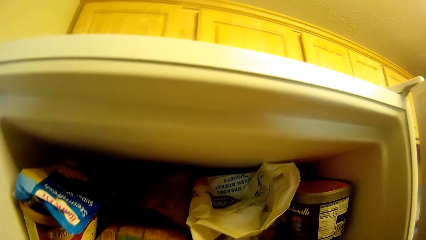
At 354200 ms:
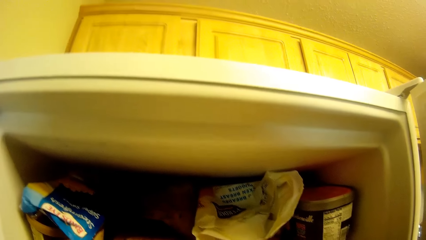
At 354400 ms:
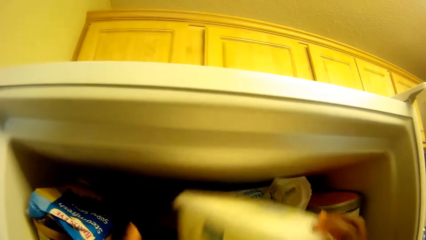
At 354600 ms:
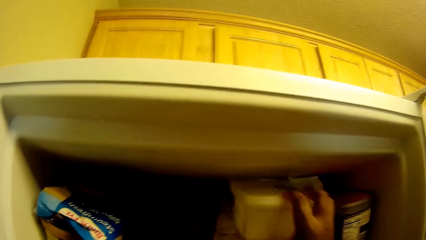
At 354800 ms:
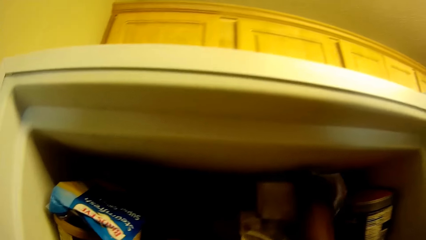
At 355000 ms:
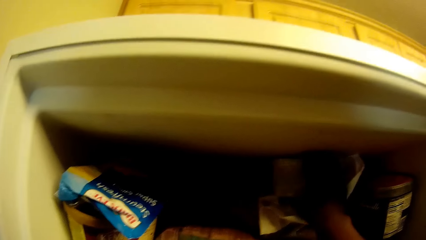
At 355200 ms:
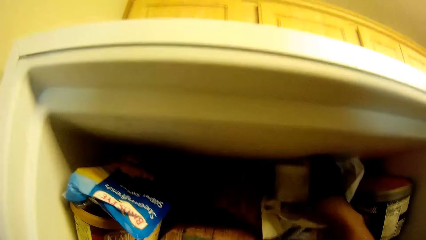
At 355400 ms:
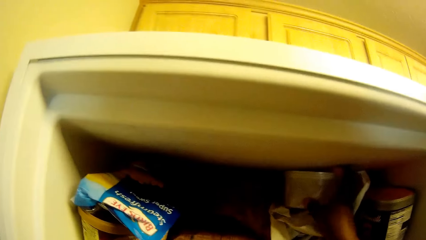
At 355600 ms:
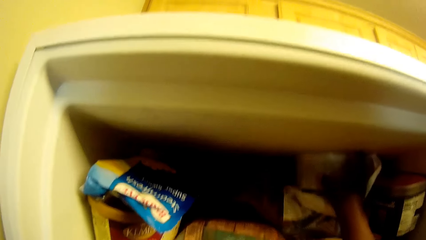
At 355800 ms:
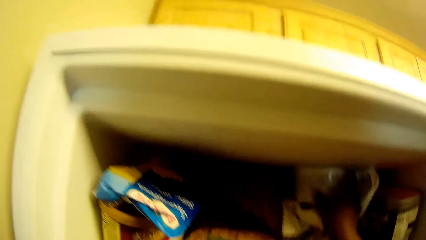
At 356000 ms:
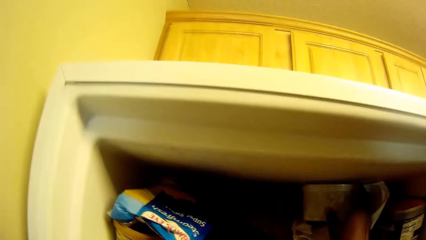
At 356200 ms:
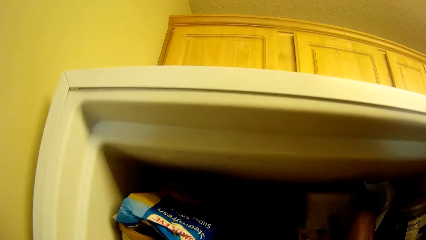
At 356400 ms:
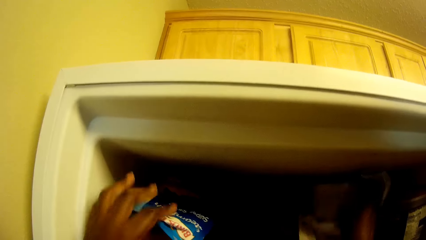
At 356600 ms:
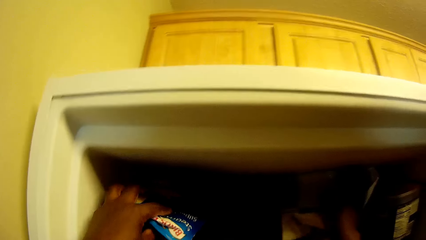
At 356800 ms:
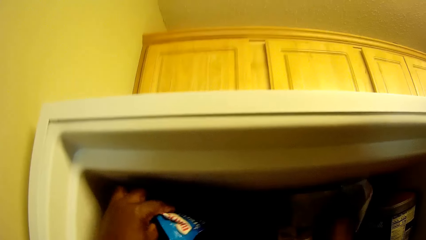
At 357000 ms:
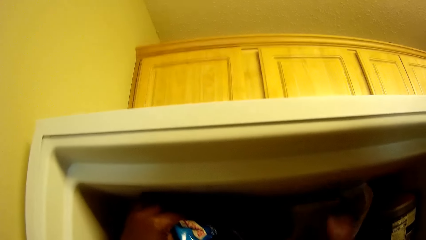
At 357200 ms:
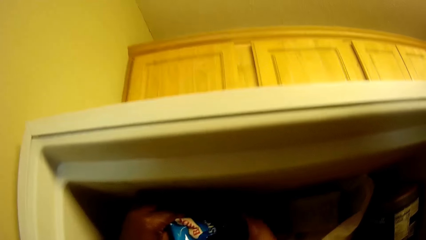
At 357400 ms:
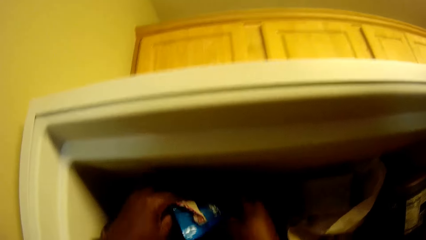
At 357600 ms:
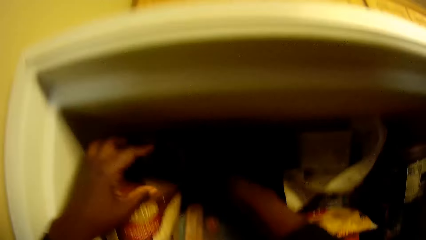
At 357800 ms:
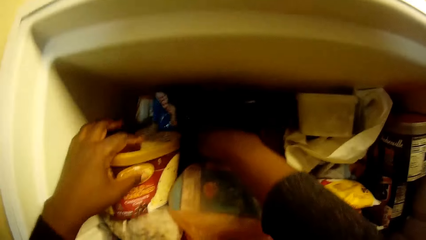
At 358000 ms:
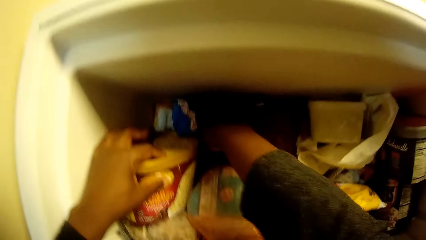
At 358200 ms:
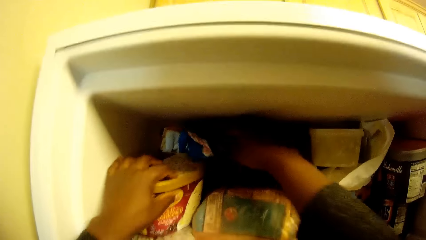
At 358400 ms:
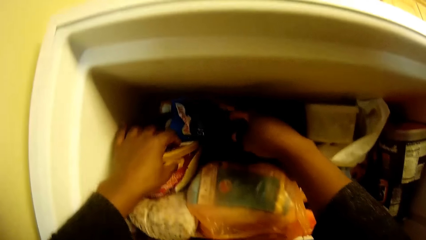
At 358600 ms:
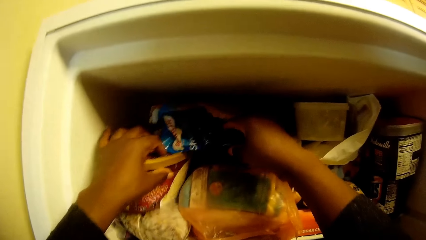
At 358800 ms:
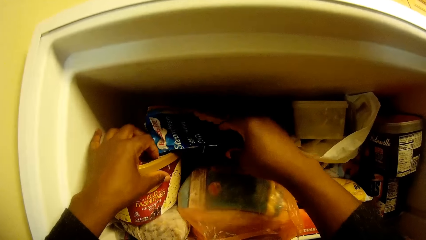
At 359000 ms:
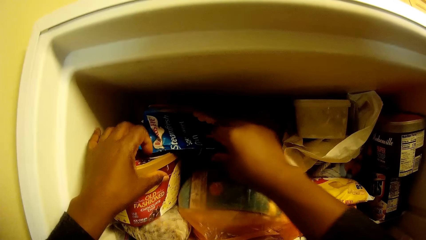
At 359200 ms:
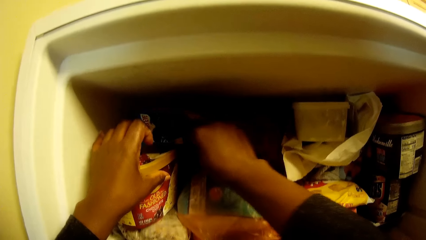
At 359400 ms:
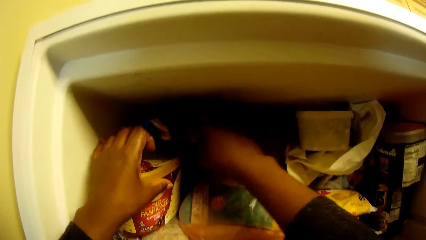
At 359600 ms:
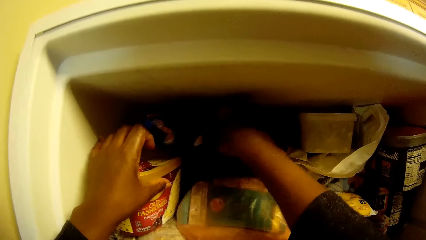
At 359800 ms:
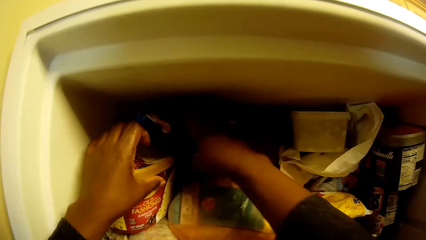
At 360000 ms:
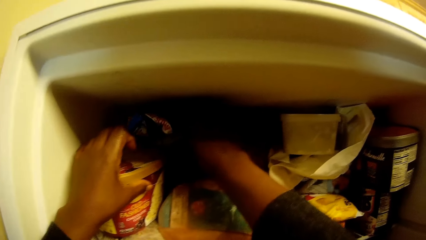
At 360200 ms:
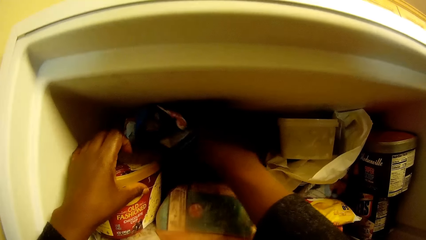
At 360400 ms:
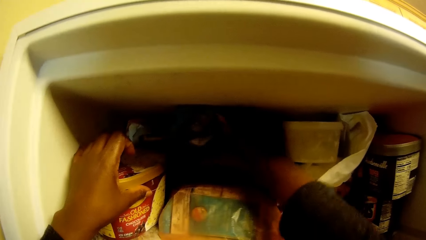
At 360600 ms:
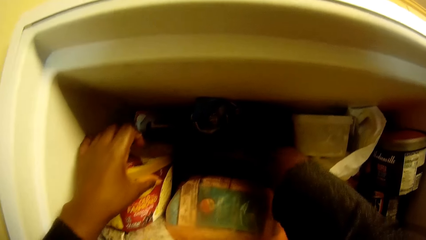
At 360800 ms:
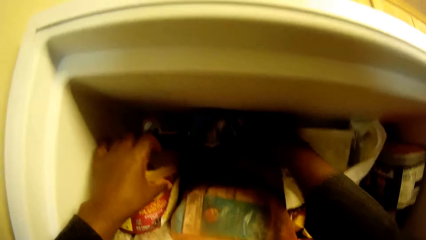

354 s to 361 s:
The camera wearer puts a container in the fridge. They move a sachet.

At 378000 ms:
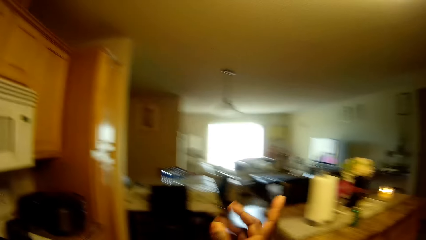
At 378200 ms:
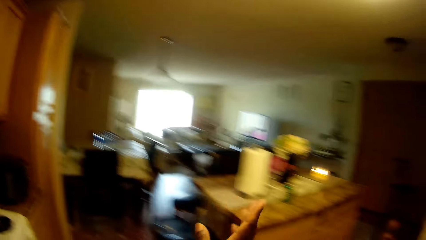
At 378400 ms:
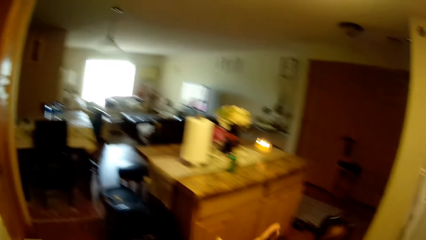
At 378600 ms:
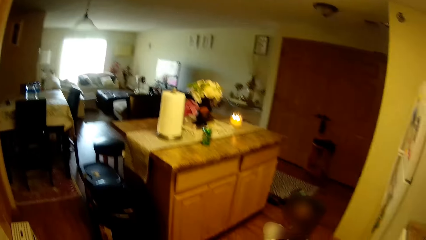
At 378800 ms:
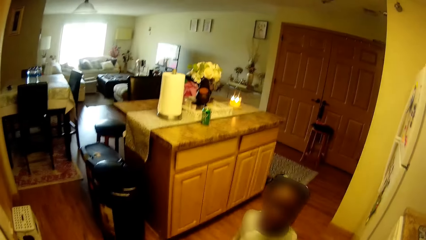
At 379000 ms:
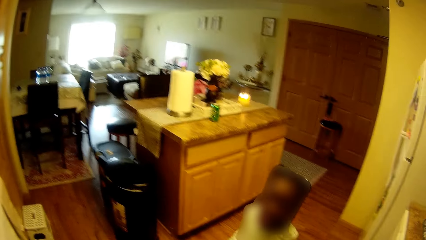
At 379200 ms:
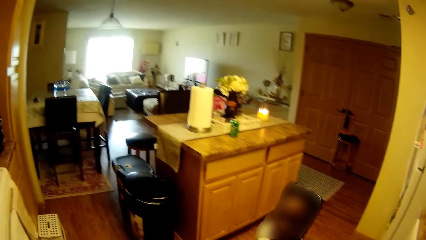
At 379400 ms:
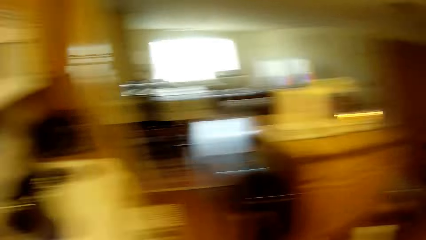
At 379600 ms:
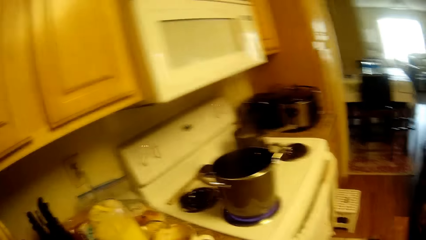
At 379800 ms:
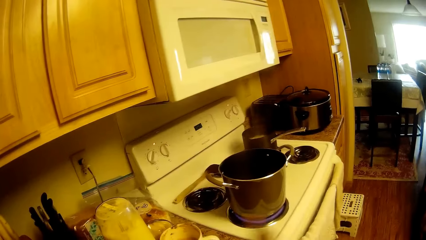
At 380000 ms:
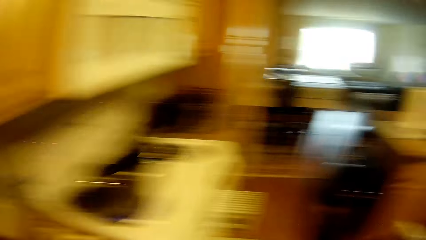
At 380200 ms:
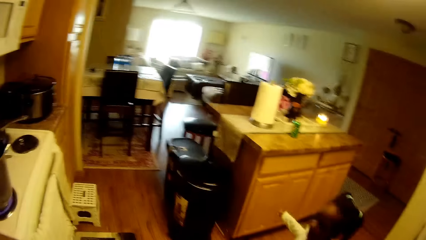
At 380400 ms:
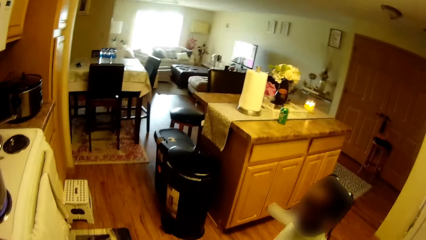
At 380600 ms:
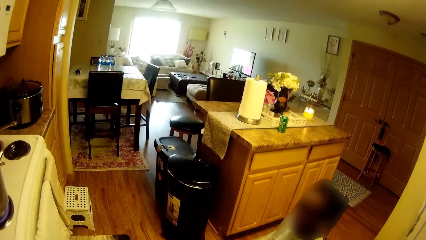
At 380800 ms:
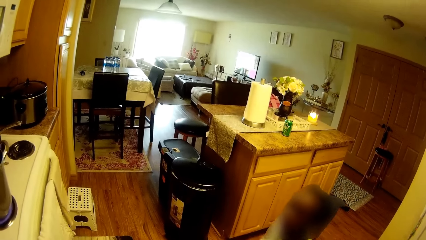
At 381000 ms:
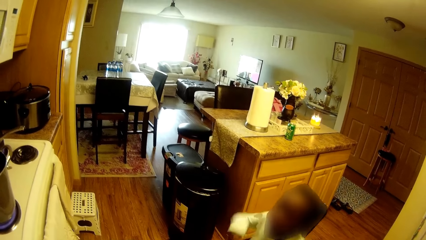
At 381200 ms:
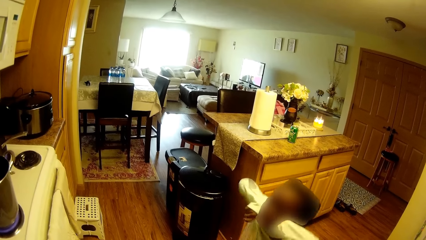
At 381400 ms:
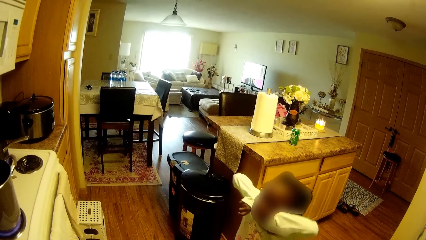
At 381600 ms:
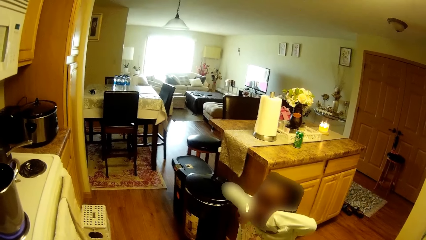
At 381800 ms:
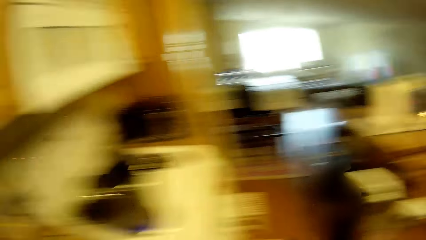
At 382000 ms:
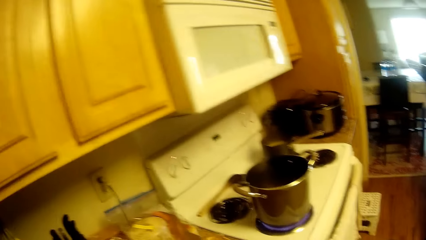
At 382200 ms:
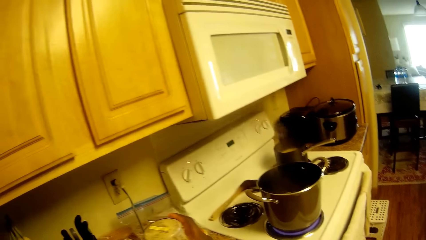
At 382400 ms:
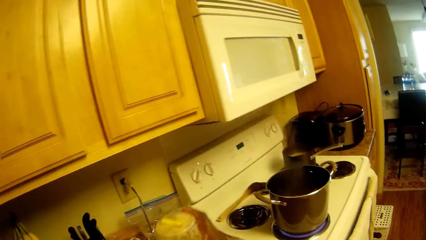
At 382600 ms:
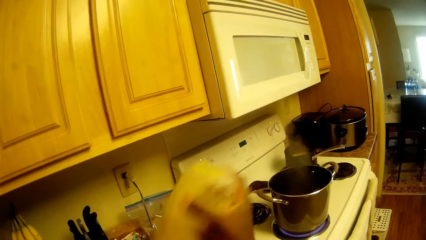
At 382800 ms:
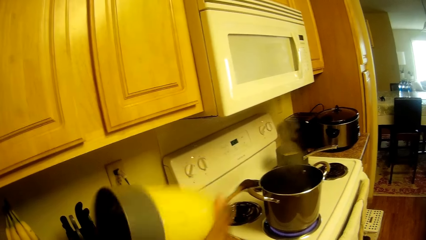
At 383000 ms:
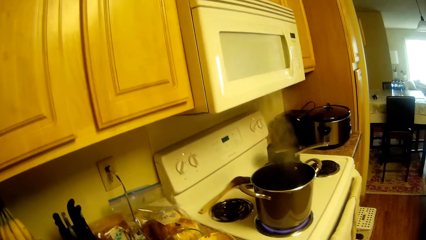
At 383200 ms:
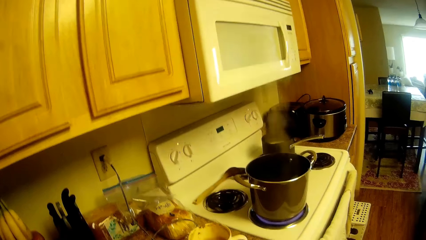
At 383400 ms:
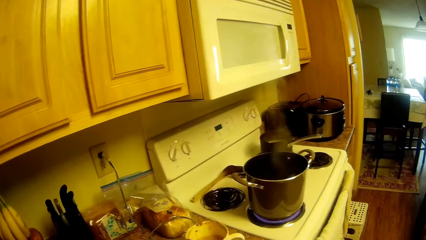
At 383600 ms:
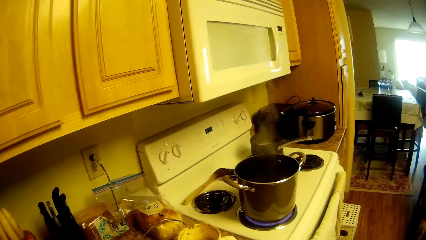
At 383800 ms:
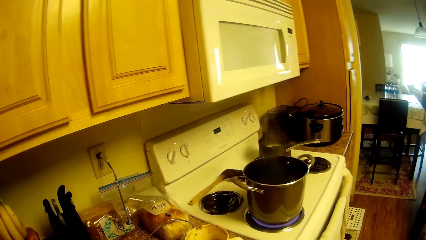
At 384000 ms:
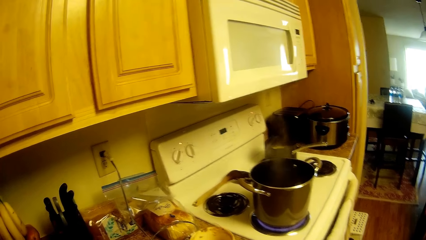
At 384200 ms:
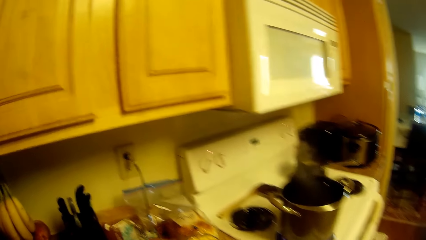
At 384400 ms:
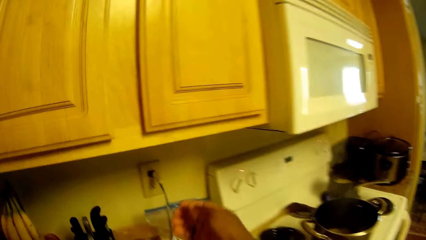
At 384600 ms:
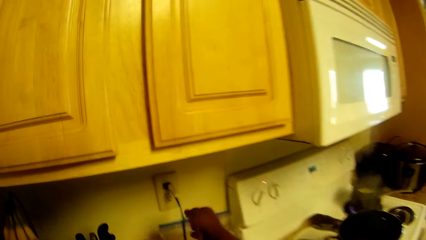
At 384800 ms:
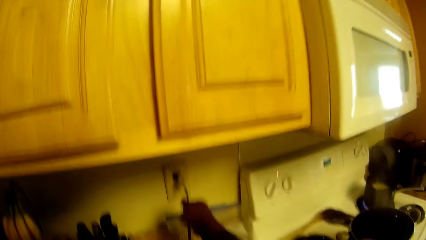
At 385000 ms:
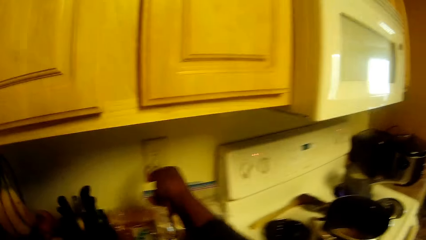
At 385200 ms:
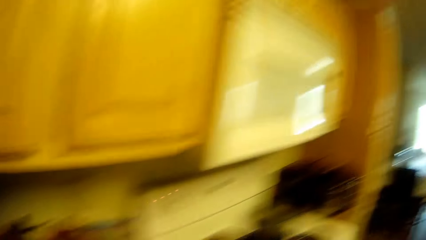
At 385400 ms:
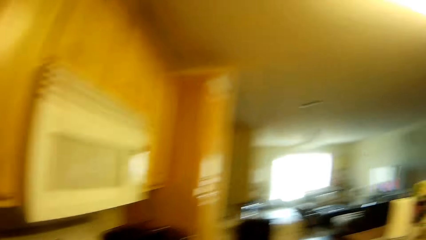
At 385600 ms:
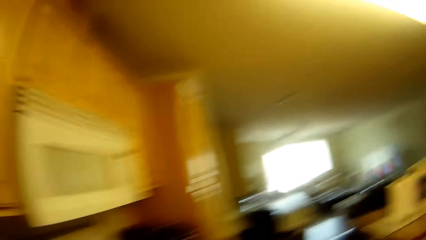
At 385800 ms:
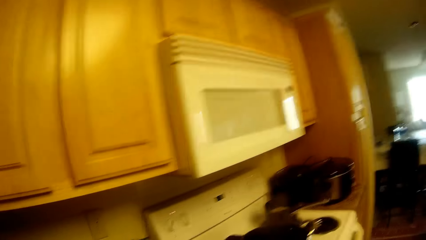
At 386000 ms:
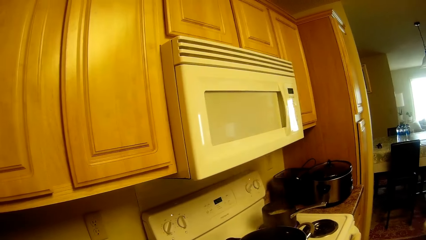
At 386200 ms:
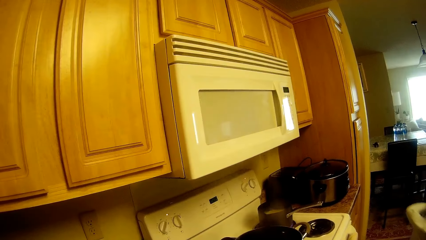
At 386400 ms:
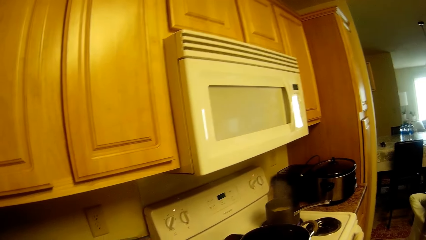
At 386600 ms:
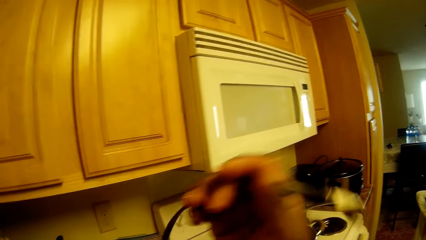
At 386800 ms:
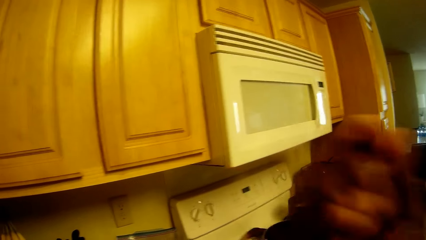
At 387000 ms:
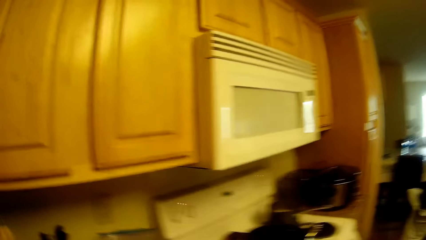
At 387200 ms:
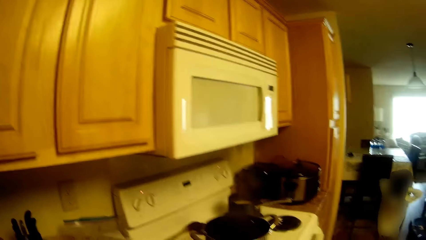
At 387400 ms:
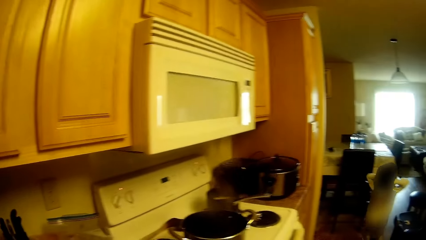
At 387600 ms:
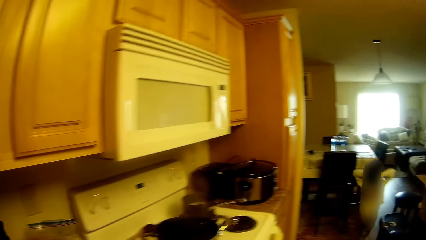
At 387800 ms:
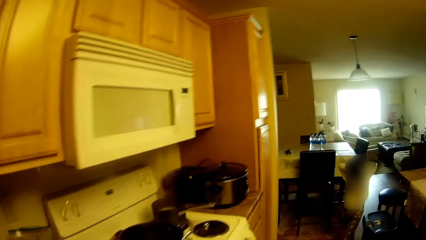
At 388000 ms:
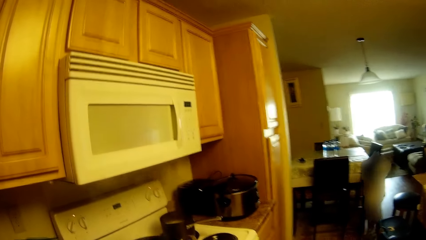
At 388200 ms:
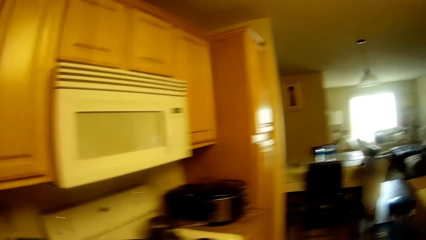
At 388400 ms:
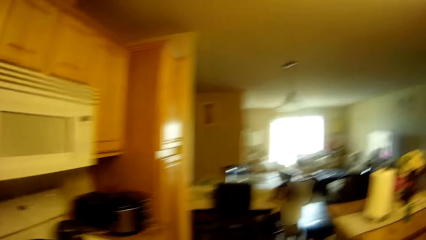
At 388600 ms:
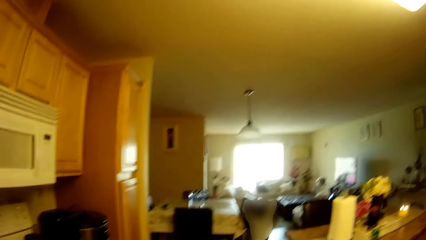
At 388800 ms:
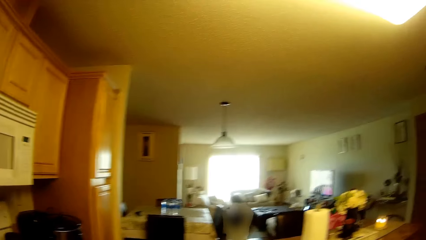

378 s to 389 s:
The camera wearer converses with a kid. She picks up a lid. She removes a cable from a socket on a wall with her right hand.
